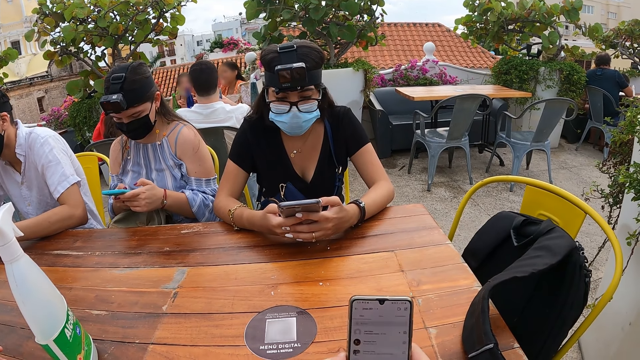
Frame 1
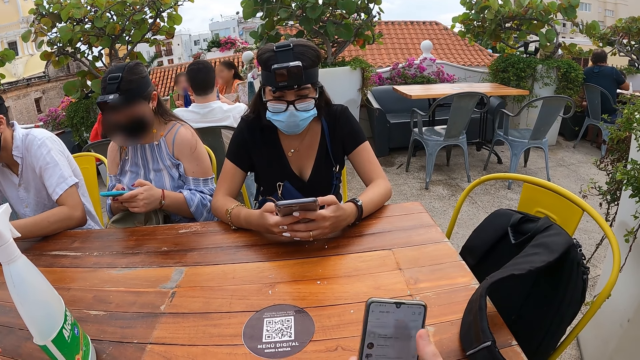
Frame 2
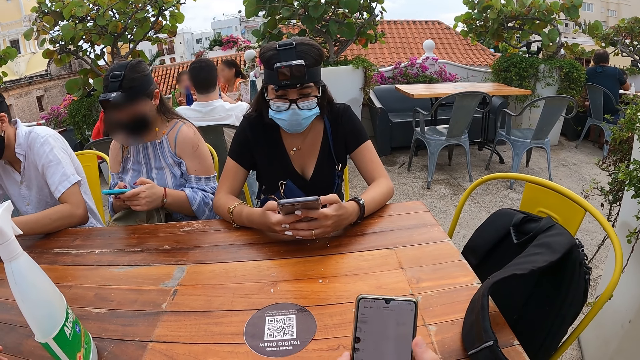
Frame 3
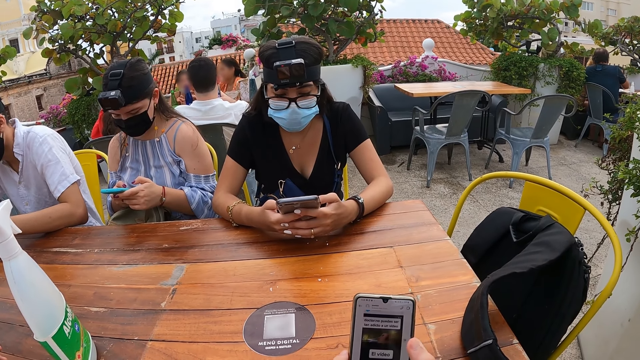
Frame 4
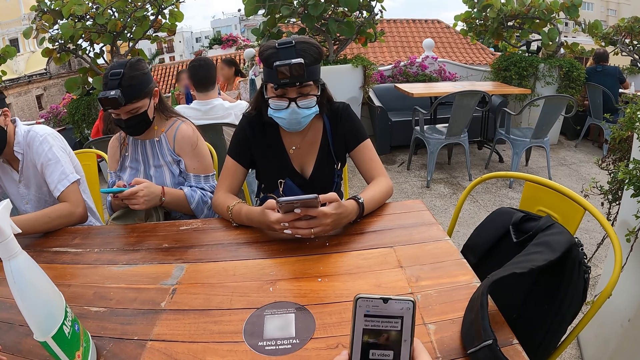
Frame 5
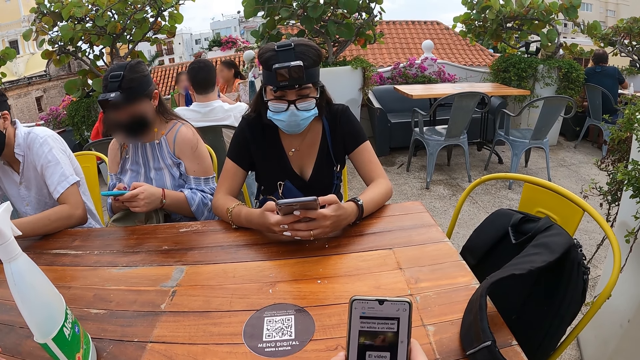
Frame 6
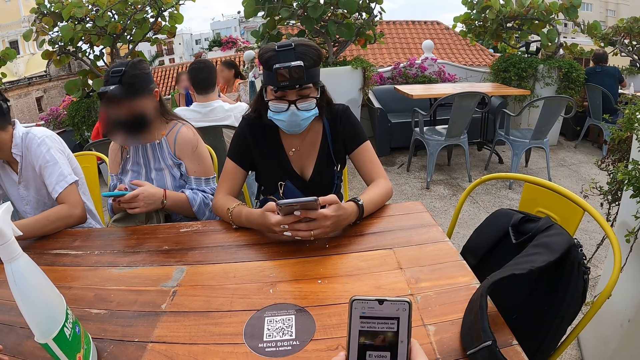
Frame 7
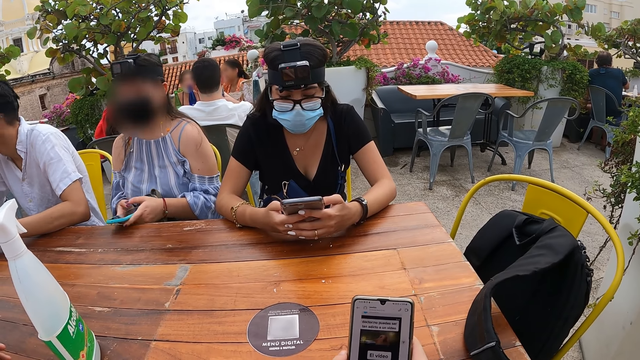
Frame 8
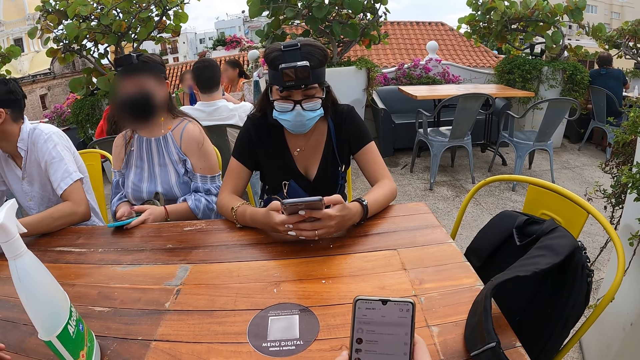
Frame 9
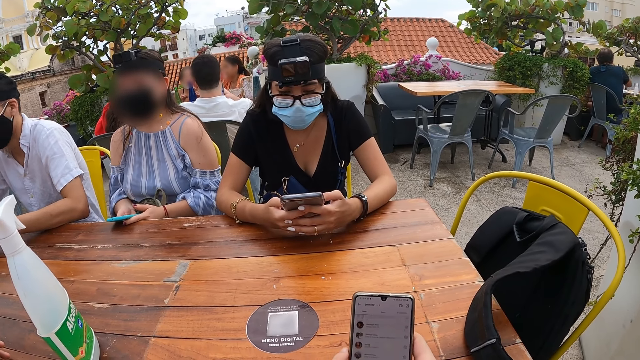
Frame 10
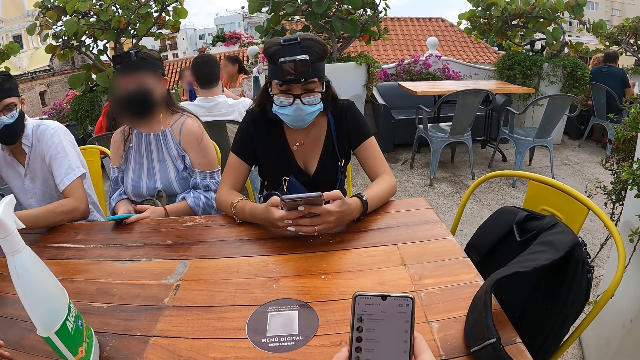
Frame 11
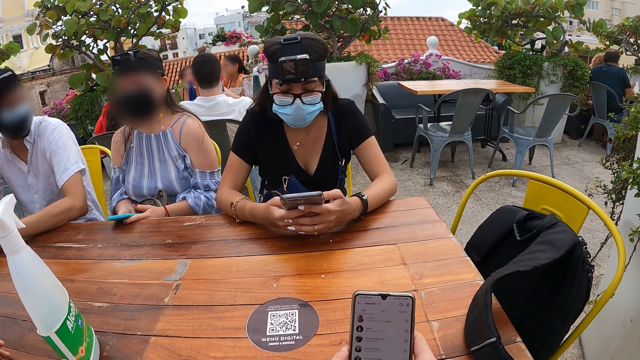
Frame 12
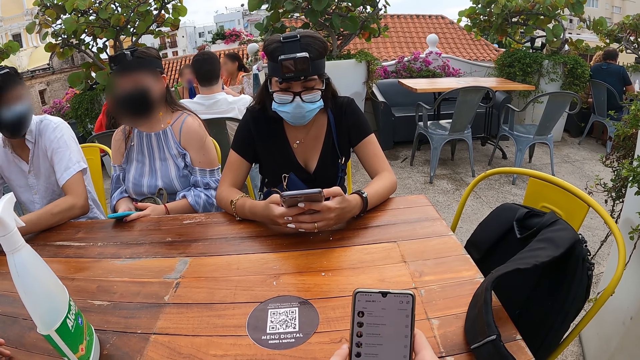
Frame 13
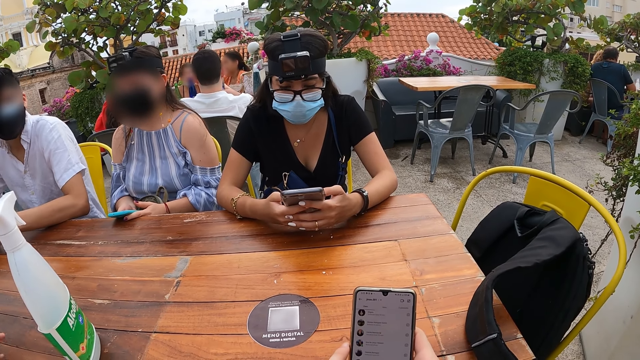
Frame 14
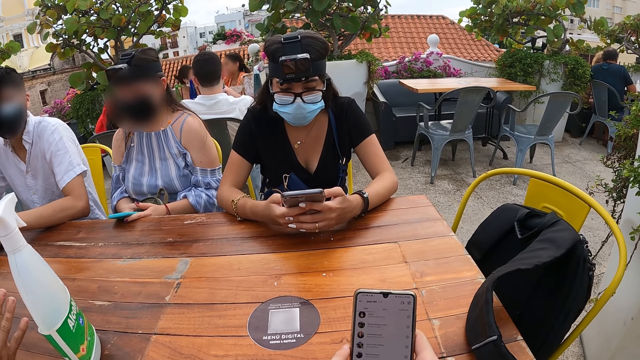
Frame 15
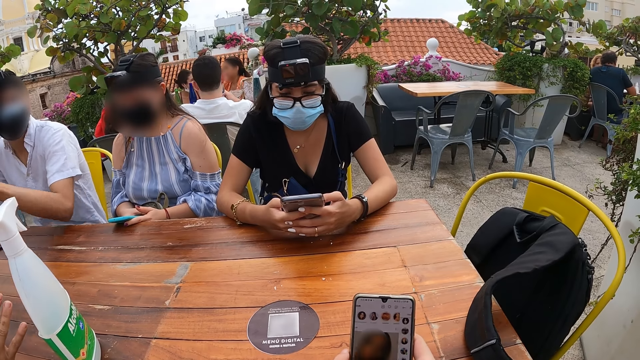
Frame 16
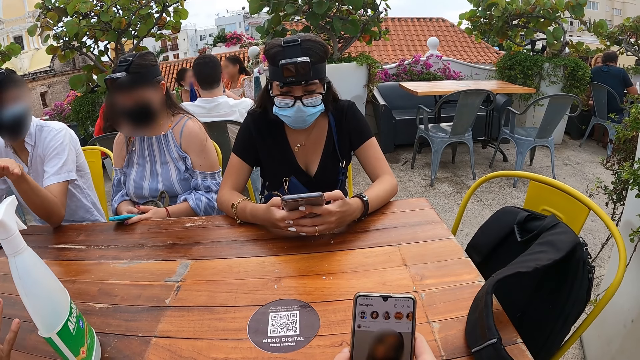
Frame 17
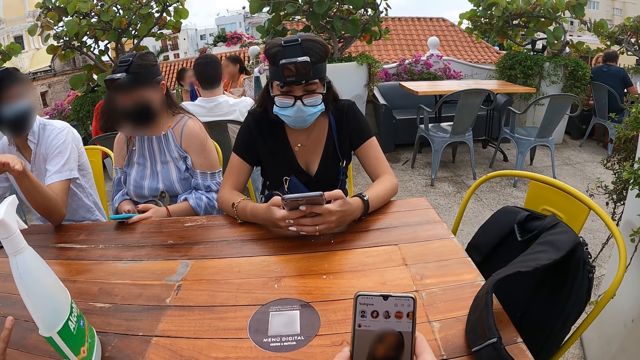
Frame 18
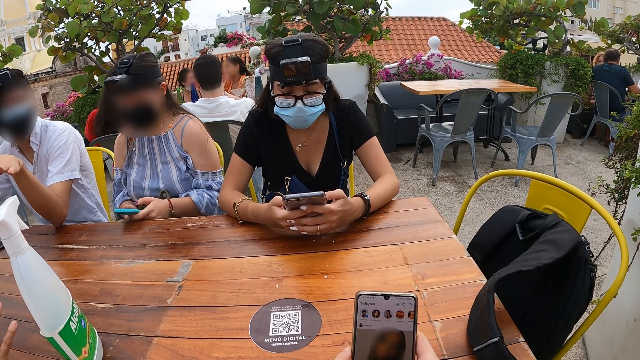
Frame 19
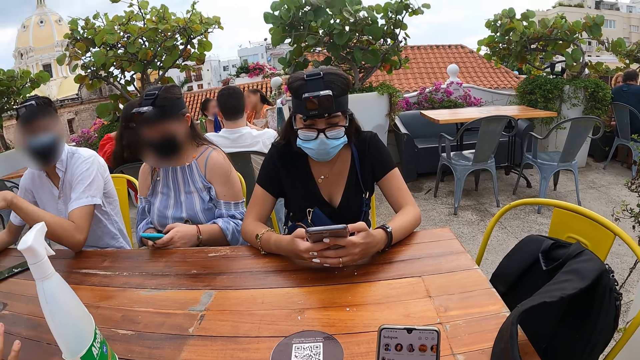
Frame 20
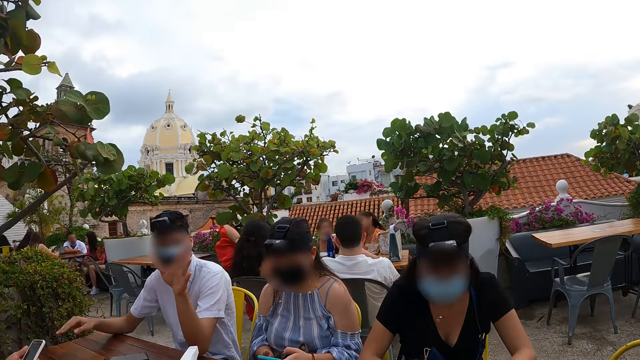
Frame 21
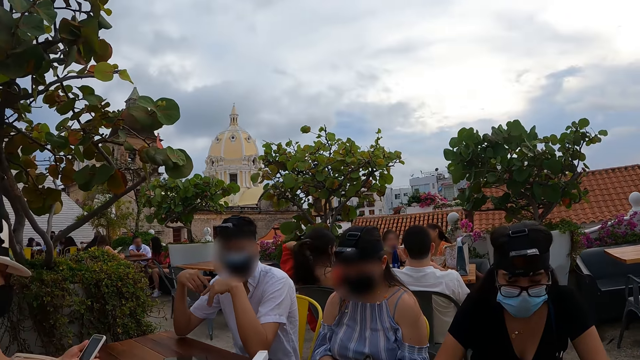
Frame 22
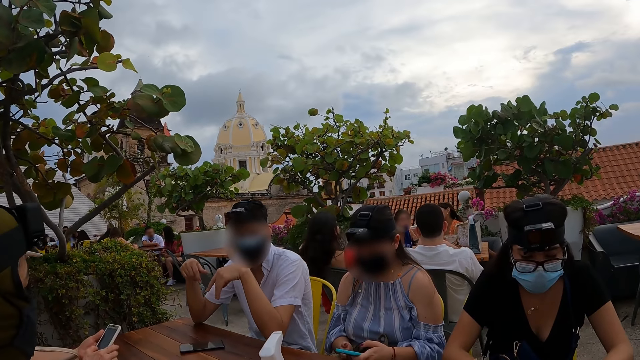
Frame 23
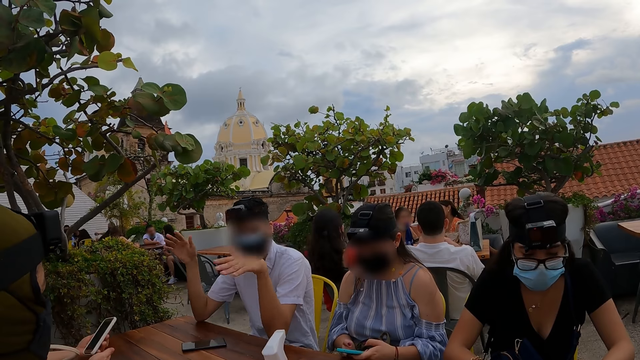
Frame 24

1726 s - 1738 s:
The woman drops the phone on the table with both hands. The man interacts with the camera wearer and the group of people.

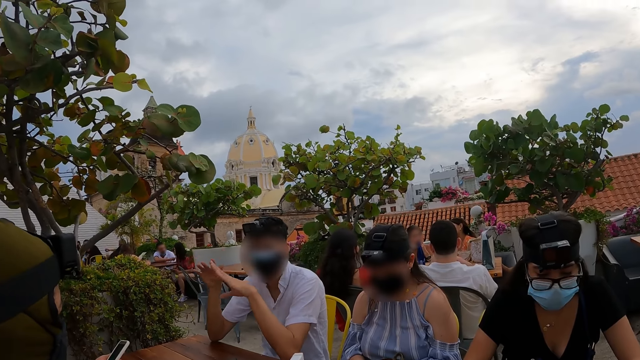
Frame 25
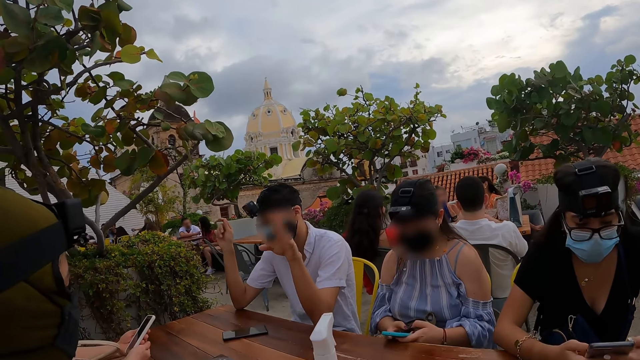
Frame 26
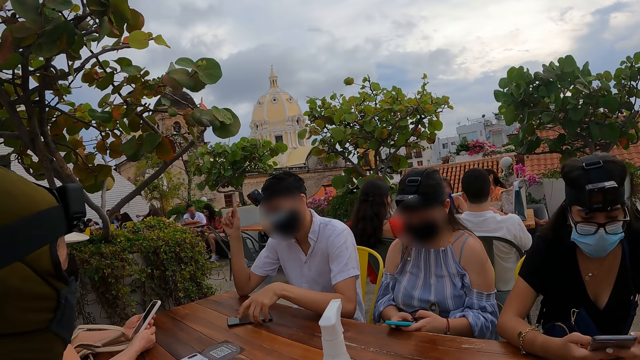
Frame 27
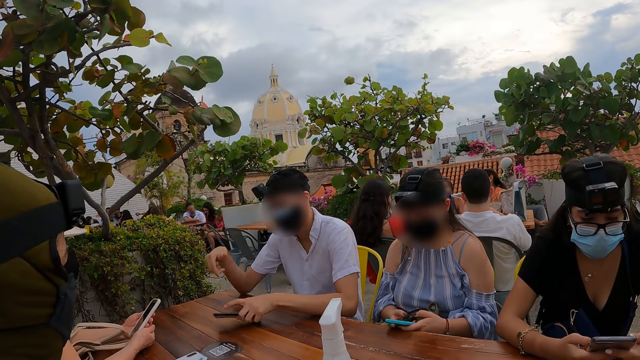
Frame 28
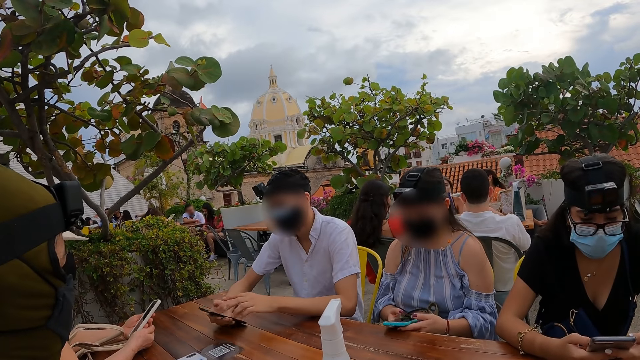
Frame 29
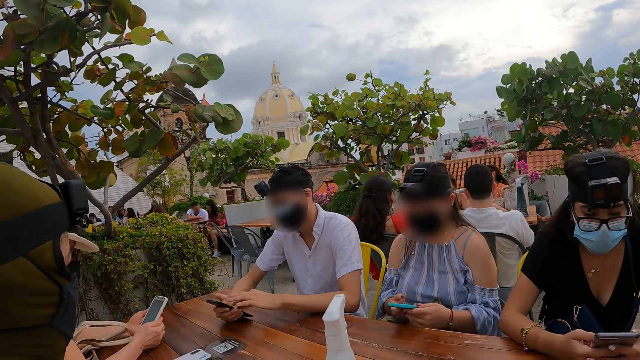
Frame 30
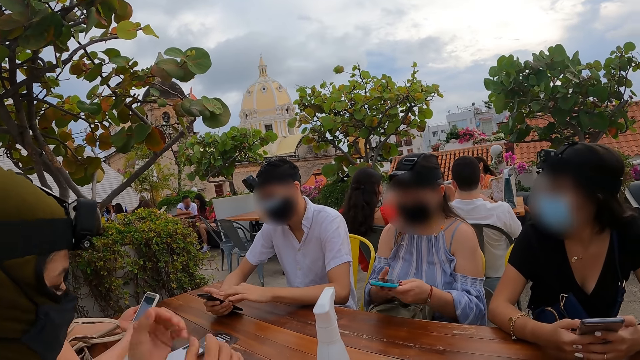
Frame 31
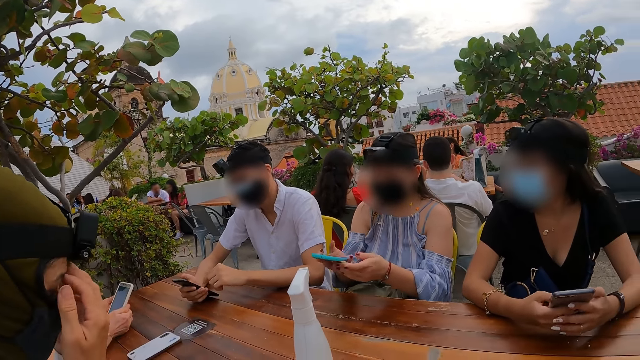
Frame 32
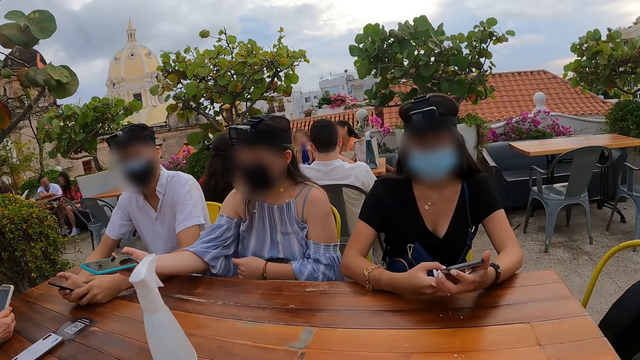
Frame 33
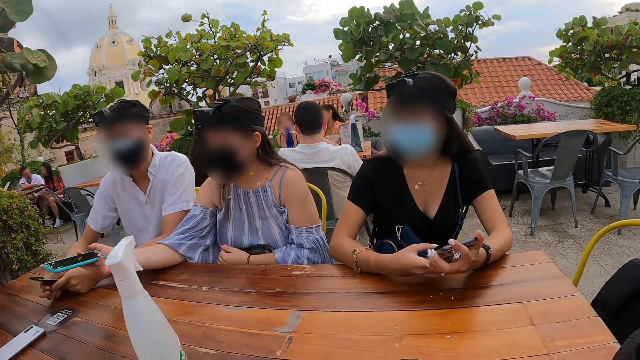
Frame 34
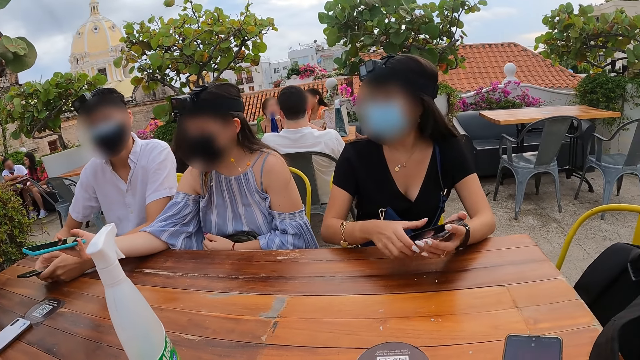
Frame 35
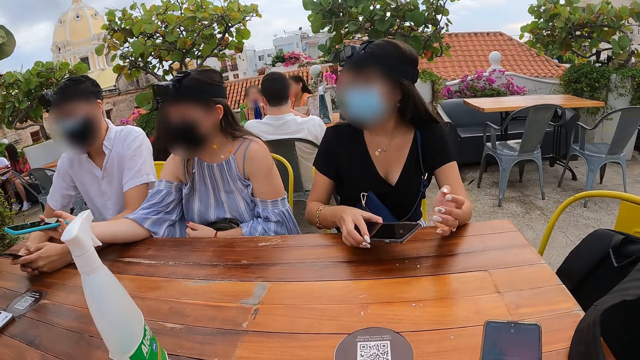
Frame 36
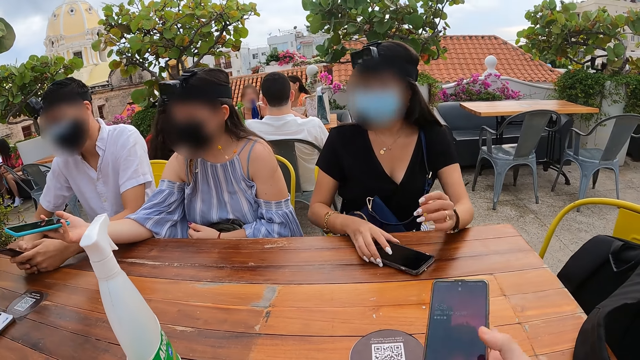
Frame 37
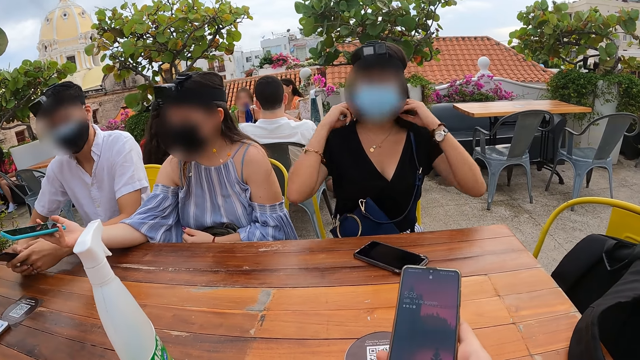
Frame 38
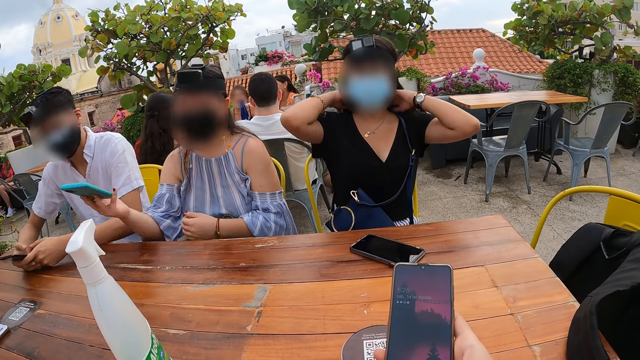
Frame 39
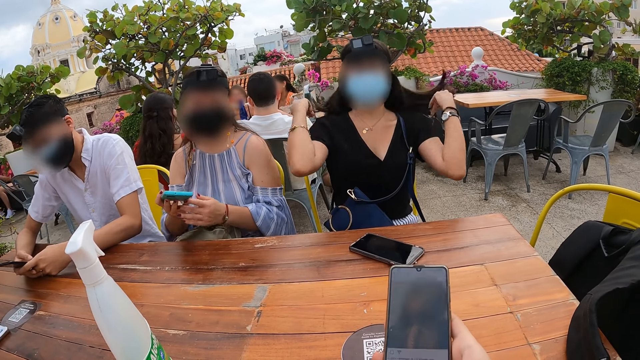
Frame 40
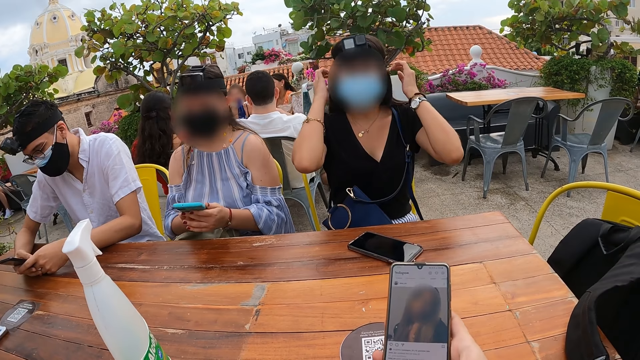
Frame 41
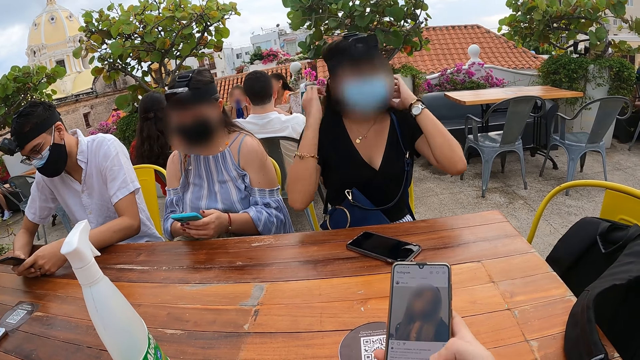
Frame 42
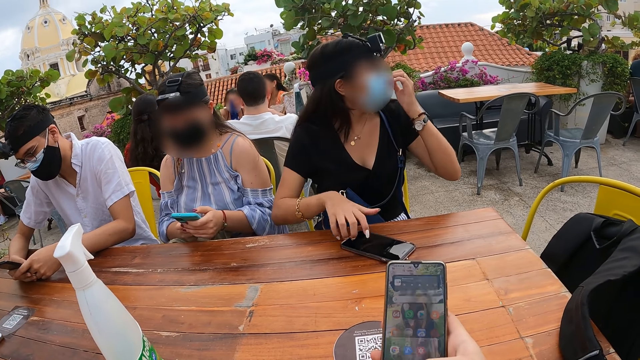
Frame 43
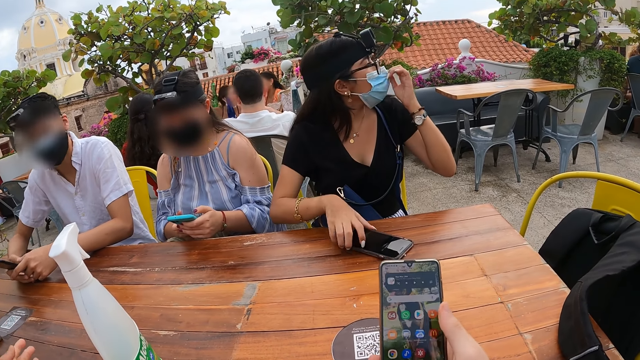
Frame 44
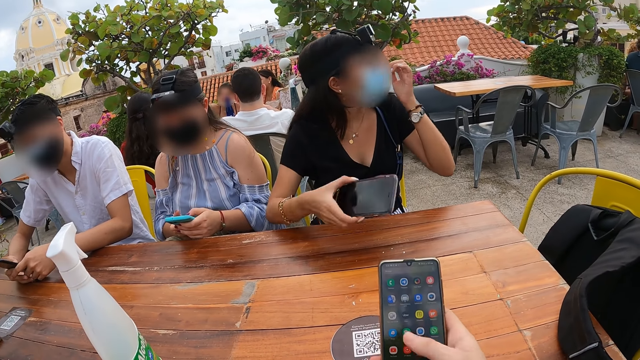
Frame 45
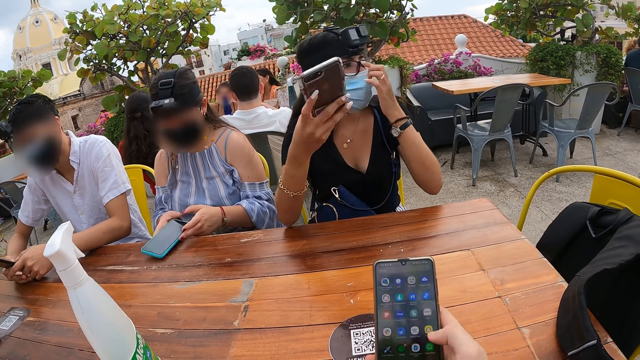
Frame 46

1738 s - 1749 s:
The man picks up the phone from the table with his left hand. The man holds the phone with his right hand and operates the phone with his left hand. A woman holds the phone with her right hand. The man holds the phone with both hands. The woman interacts with another woman. A third woman holds the phone with her right hand and drops the phone on the table with her right hand. The camera wearer holds the phone with her right hand. The third woman adjusts her hair with both hands. The first woman holds the phone with both hands. The man operates the phone with both hands. The third woman adjusts the face mask on her face with her left hand and picks up the phone from the table with her right hand. The first woman drops the phone on the table with both hands.
